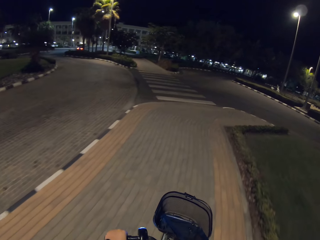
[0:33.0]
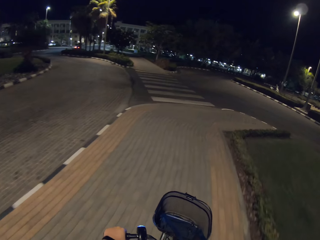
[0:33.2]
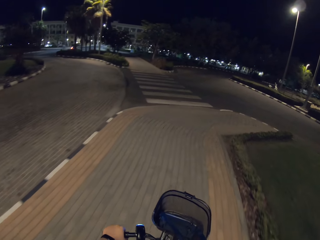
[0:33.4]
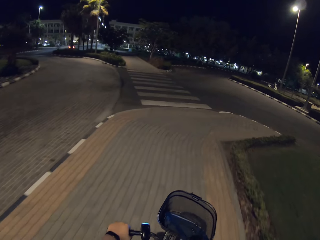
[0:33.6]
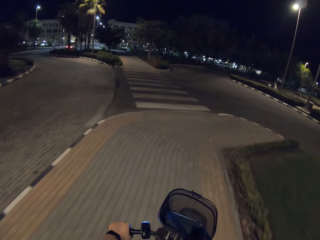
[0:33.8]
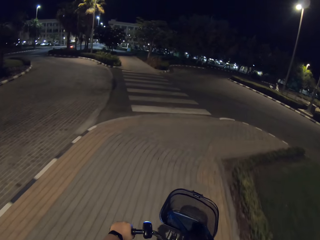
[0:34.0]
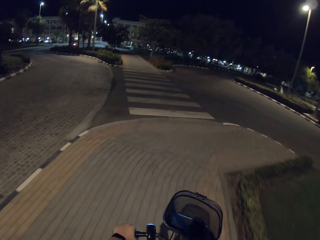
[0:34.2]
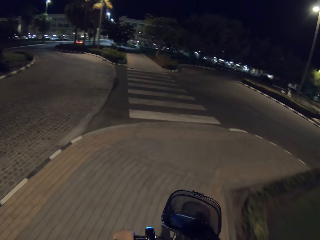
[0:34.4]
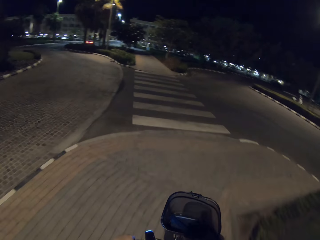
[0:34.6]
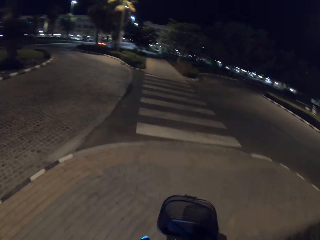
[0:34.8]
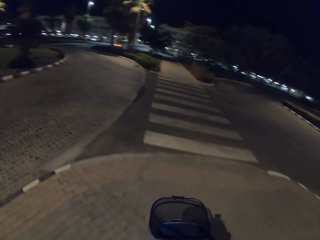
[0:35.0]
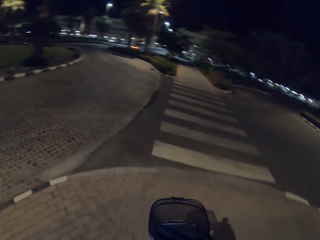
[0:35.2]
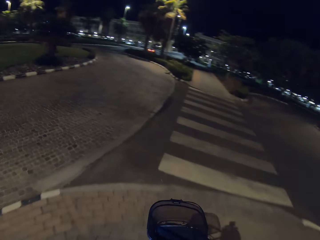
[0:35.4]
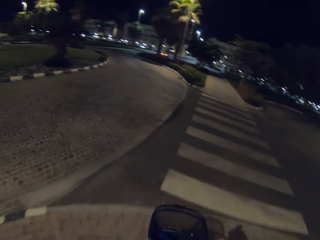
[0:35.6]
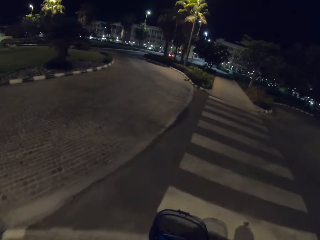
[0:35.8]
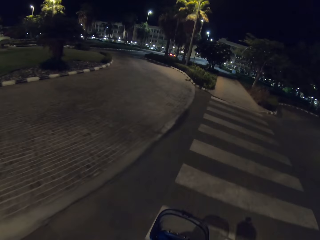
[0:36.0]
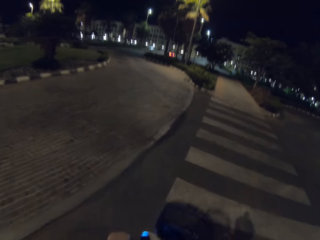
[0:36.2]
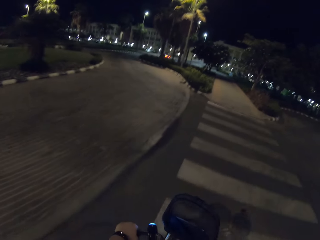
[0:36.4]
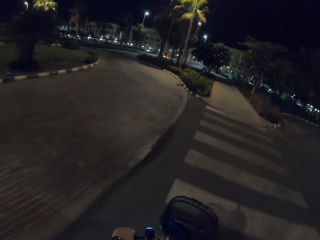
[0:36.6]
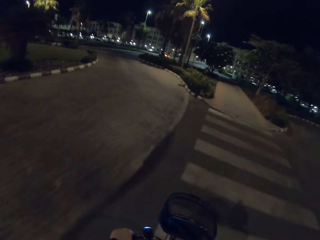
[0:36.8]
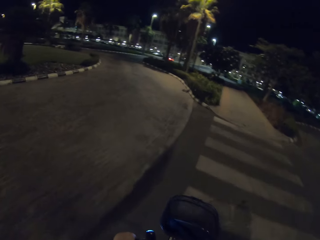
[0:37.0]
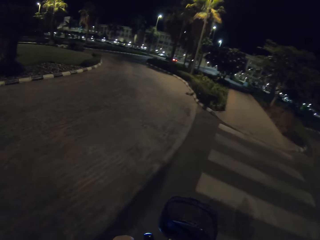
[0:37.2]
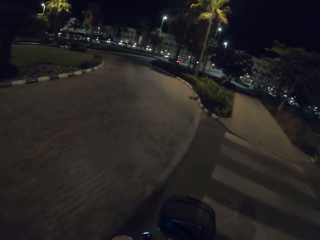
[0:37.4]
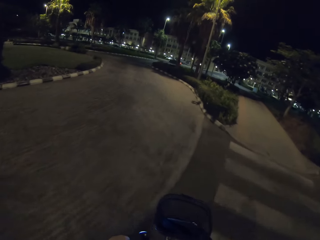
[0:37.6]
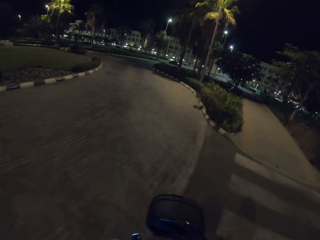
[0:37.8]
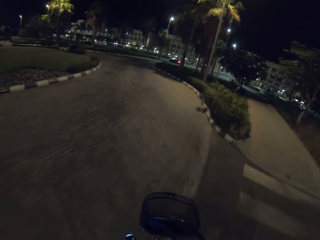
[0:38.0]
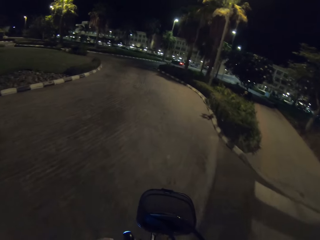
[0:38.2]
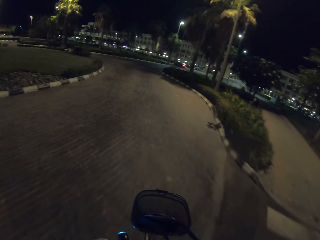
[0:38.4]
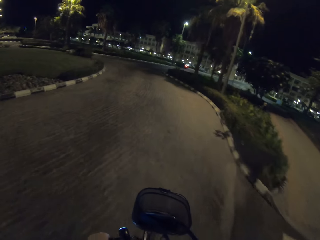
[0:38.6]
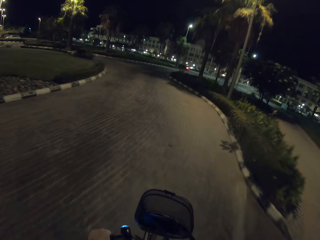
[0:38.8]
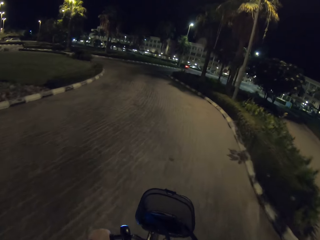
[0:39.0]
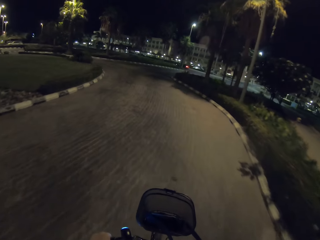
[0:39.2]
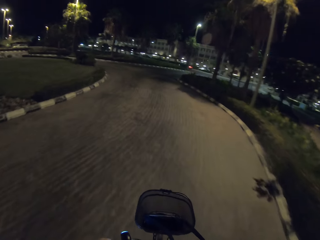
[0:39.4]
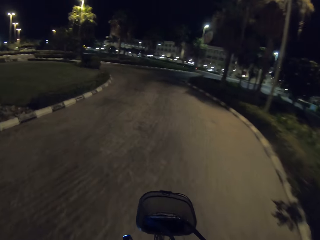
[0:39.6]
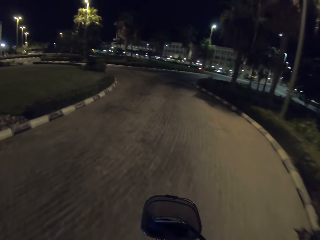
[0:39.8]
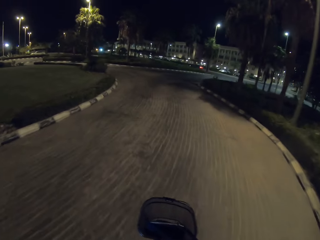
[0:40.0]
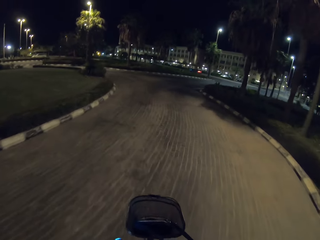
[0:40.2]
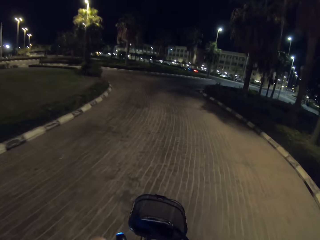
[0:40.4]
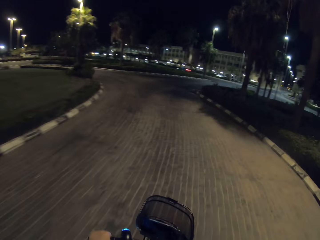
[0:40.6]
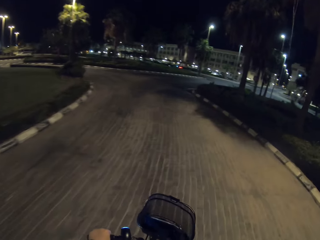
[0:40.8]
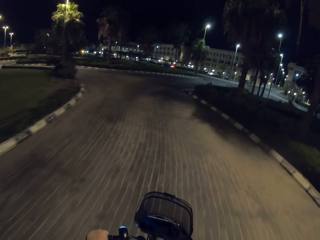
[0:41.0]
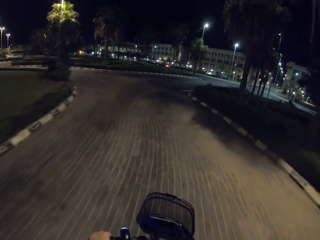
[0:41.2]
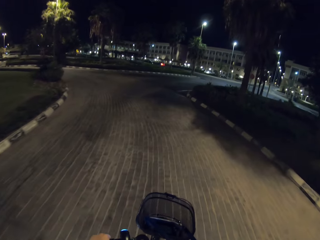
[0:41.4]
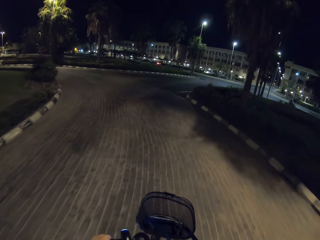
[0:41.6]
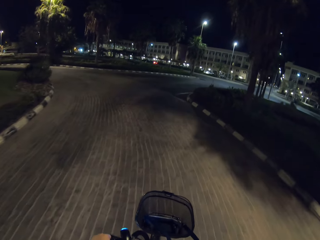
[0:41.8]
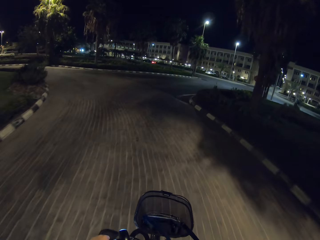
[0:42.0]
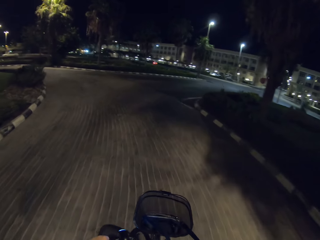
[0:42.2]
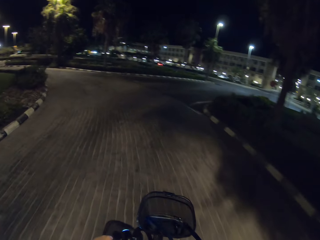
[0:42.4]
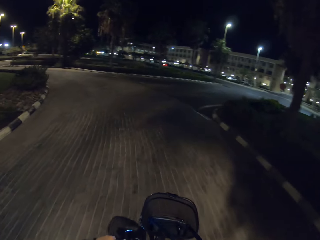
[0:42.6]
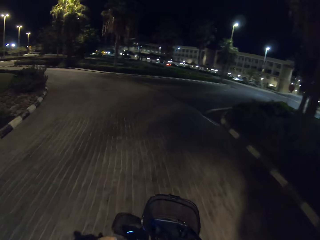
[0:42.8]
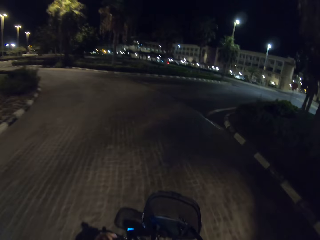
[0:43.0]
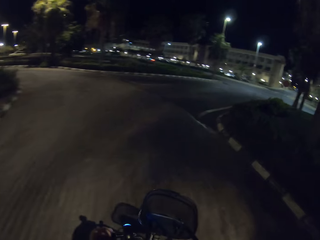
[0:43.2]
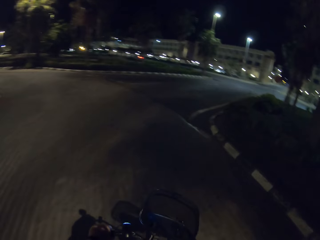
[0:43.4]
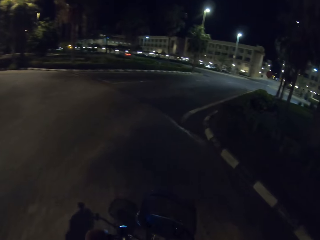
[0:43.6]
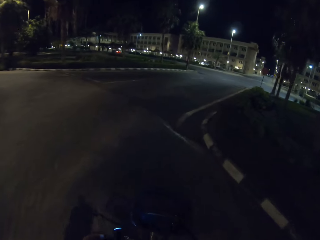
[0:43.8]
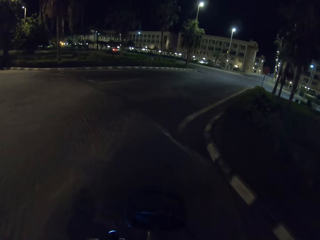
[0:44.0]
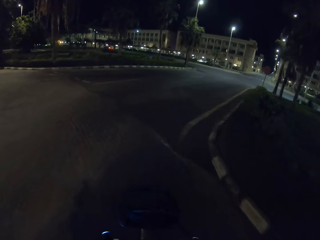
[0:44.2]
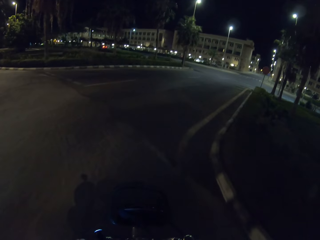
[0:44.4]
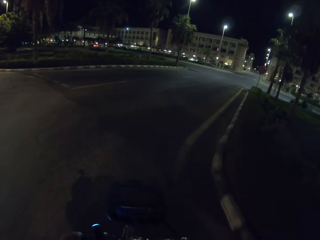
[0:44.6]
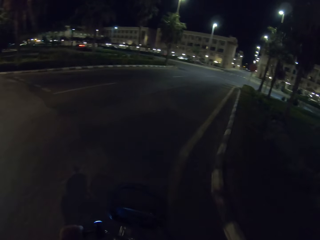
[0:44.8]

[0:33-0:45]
The camera wearer cycles the bicycle across zebra lines. They cycle the bicycle on the road.

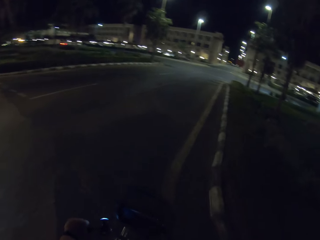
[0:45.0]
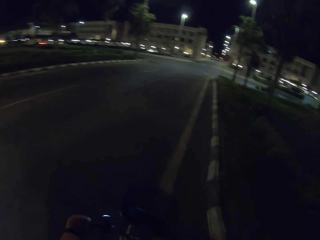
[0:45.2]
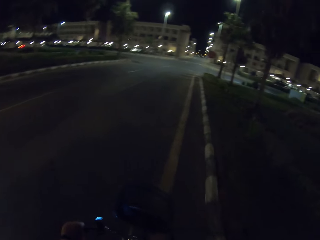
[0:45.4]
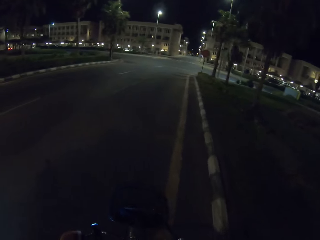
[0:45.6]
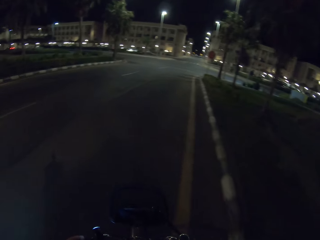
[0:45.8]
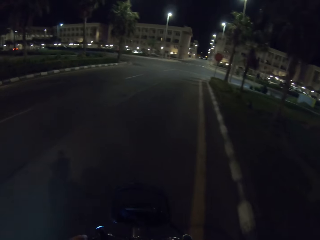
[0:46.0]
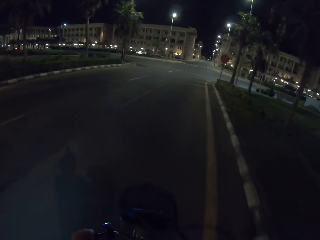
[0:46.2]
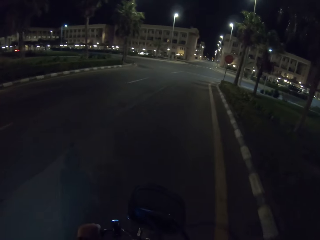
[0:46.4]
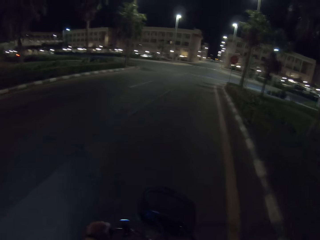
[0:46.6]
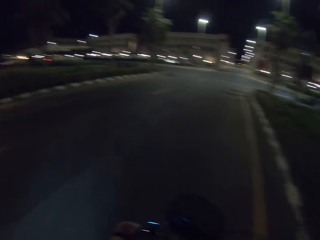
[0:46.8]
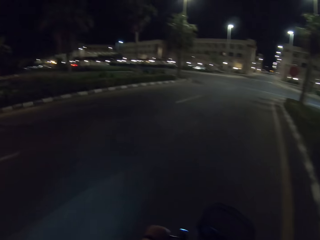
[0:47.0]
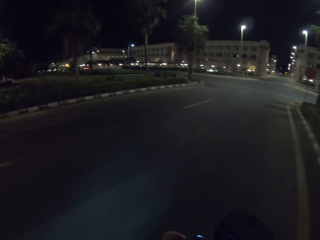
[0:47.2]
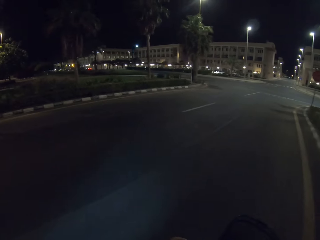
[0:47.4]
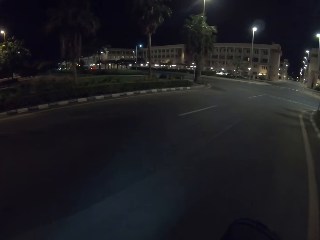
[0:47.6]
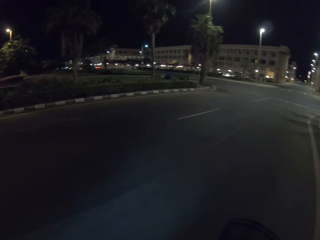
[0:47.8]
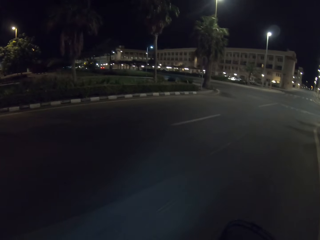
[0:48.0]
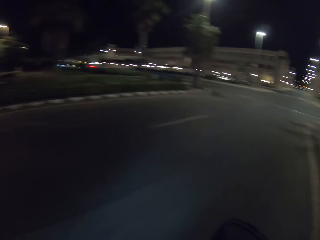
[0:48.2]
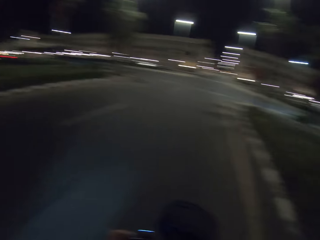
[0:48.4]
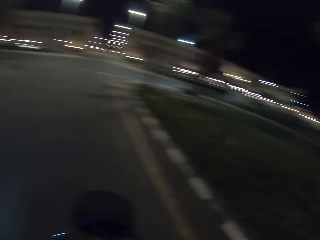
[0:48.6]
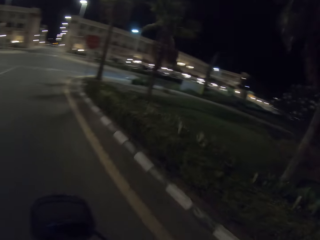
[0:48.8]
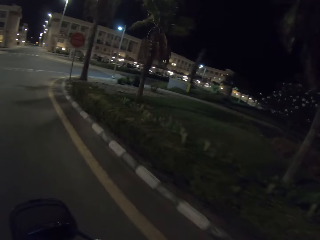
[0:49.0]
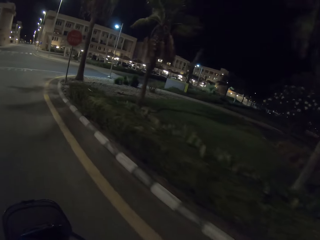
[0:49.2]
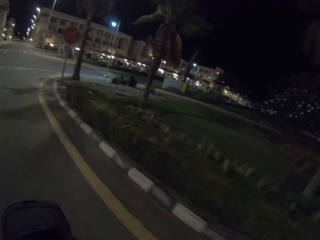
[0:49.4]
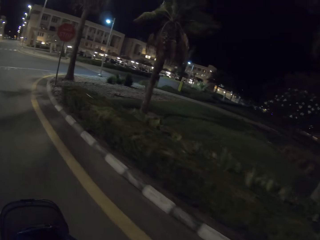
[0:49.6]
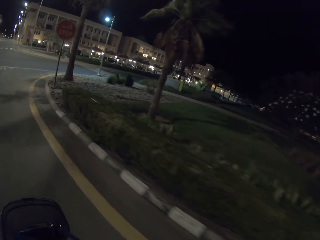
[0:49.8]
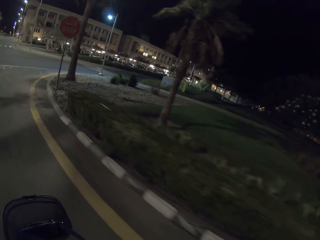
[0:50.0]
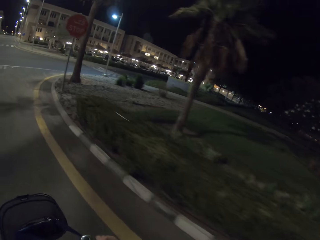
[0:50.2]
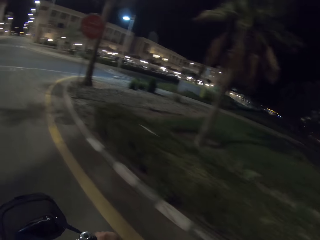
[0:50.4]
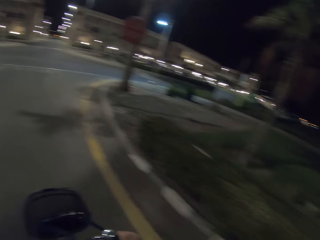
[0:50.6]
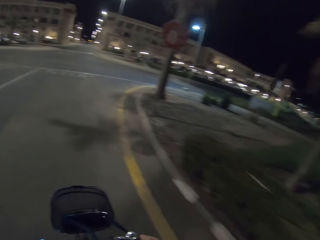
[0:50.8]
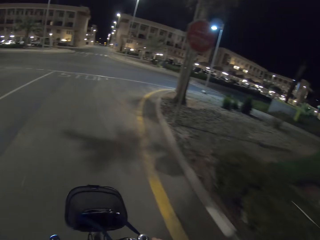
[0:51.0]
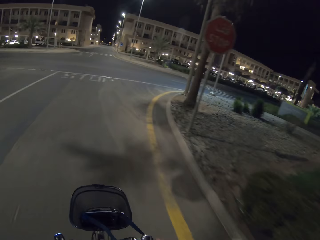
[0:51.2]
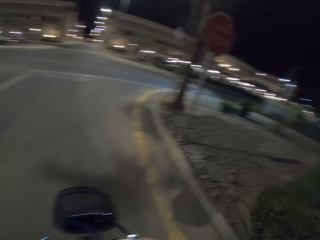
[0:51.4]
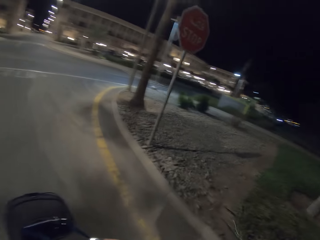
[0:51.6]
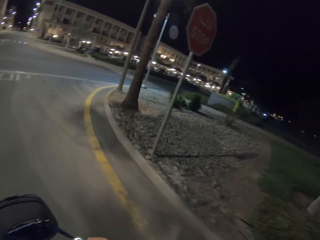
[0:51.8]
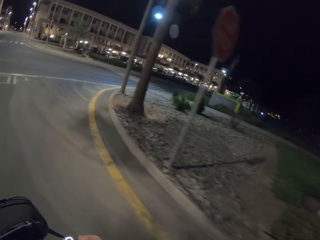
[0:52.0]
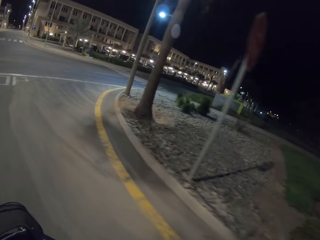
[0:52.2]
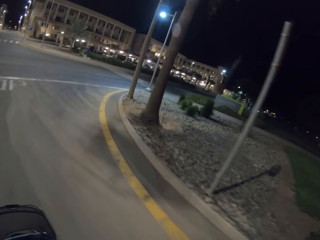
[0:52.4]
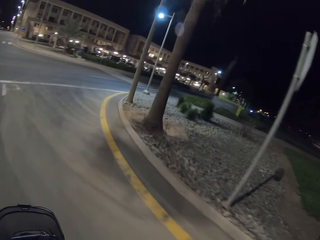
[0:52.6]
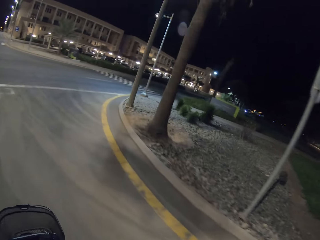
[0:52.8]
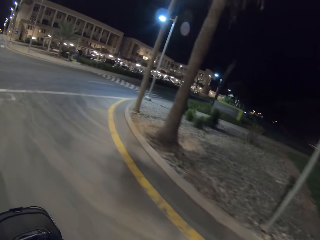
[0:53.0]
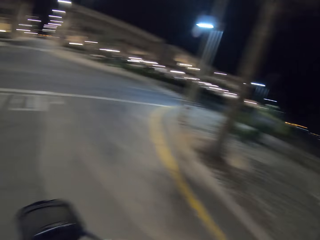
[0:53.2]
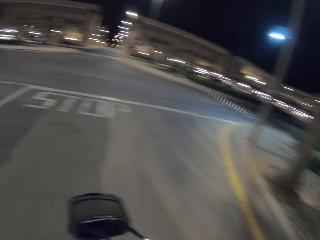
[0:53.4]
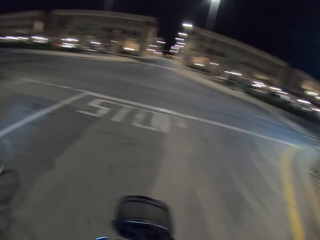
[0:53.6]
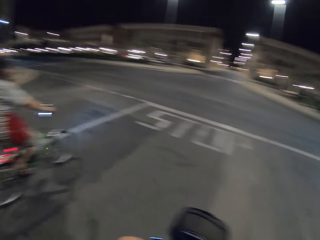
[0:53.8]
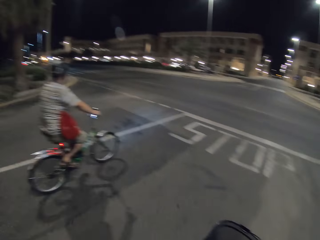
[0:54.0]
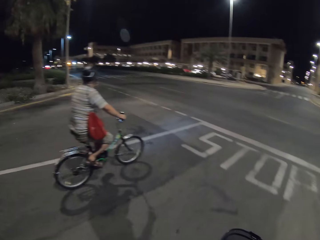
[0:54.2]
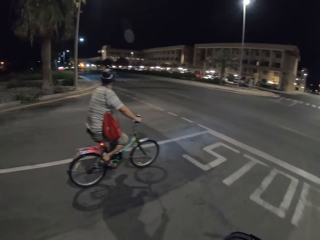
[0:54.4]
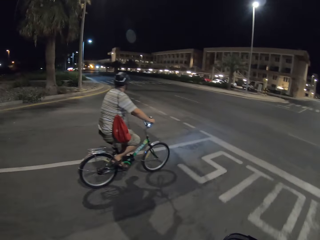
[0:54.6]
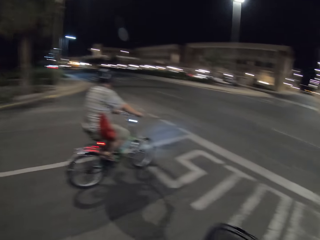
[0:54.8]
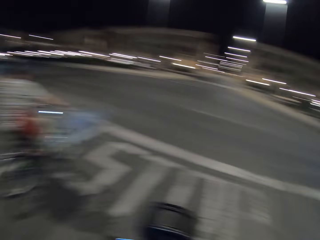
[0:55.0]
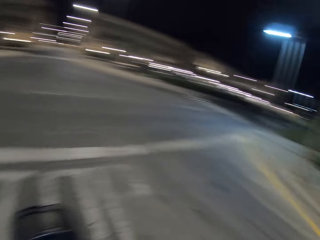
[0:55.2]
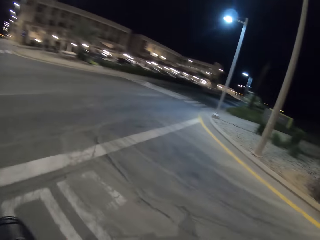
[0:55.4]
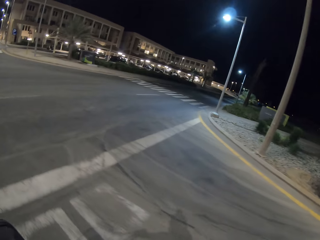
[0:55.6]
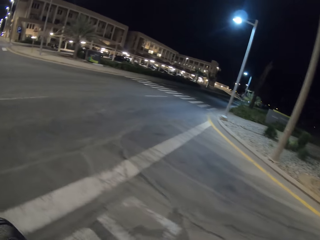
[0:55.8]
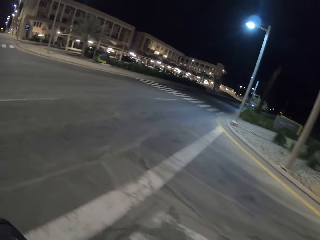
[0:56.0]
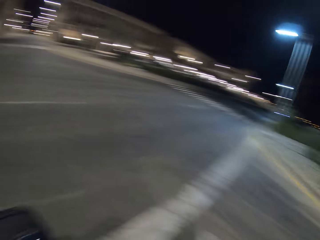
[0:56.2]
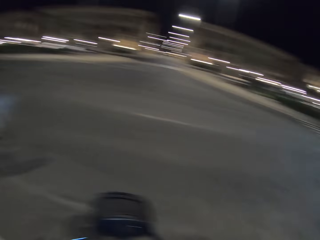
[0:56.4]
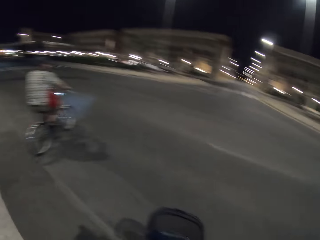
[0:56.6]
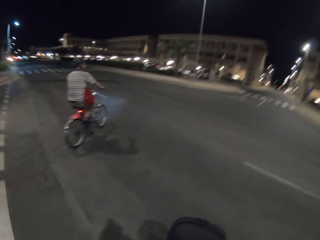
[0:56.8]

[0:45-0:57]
The camera wearer takes a corner turn with the bicycle. A man appears riding the bicycle. The camera wearer and the man stop the bicycles. The camera wearer rides the bicycle.
